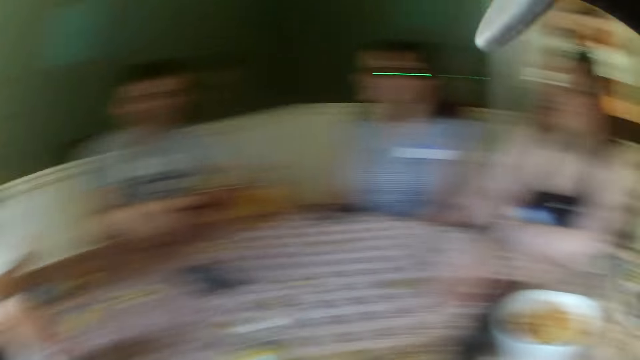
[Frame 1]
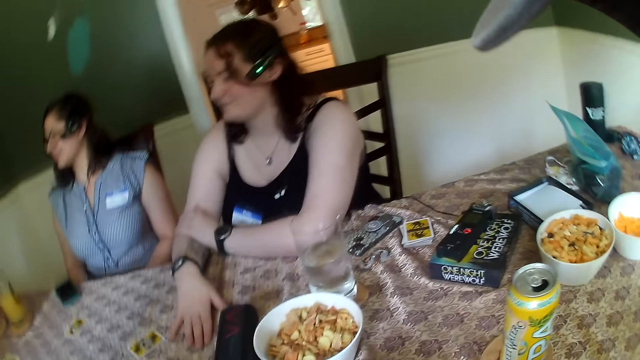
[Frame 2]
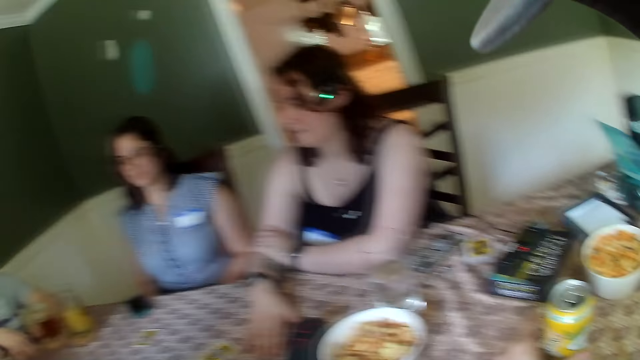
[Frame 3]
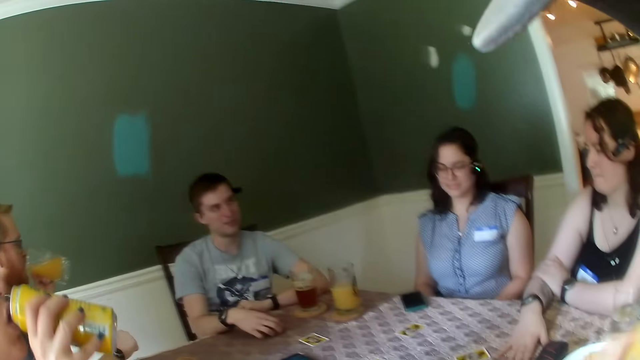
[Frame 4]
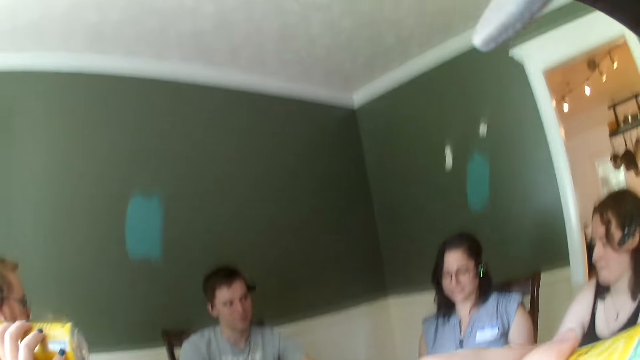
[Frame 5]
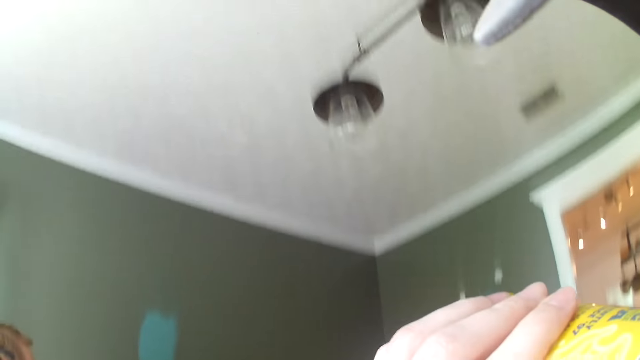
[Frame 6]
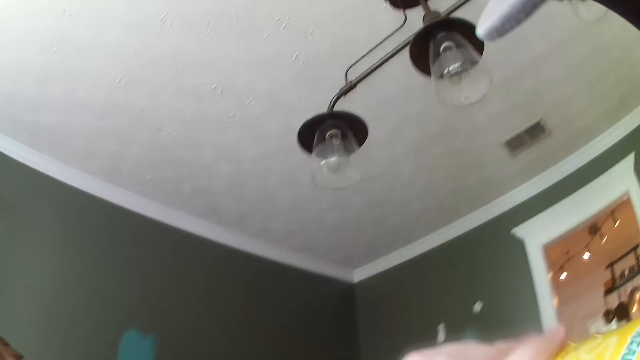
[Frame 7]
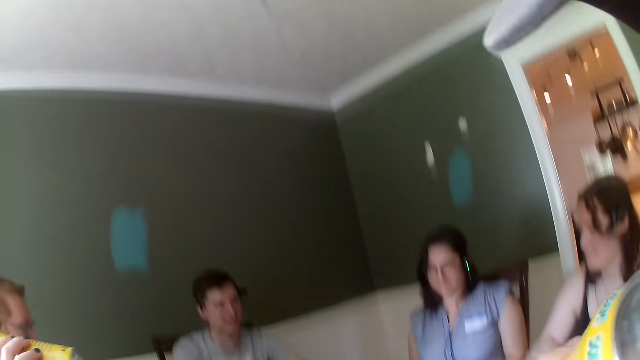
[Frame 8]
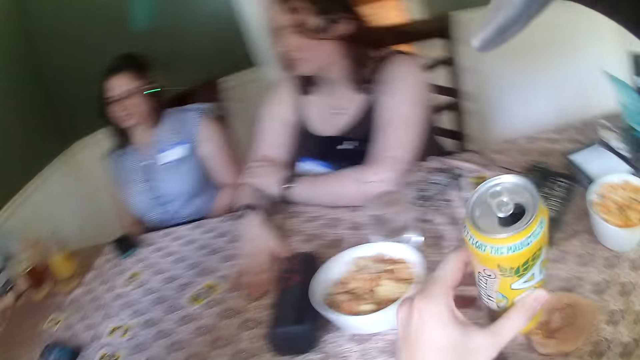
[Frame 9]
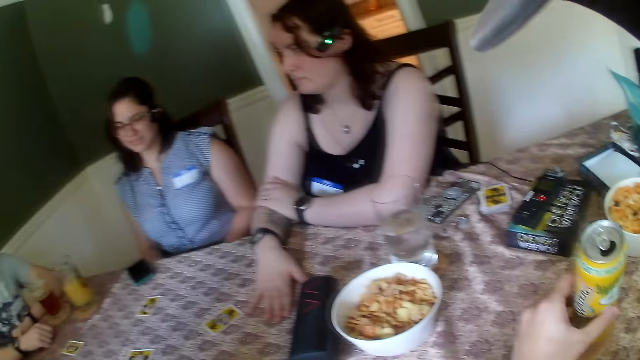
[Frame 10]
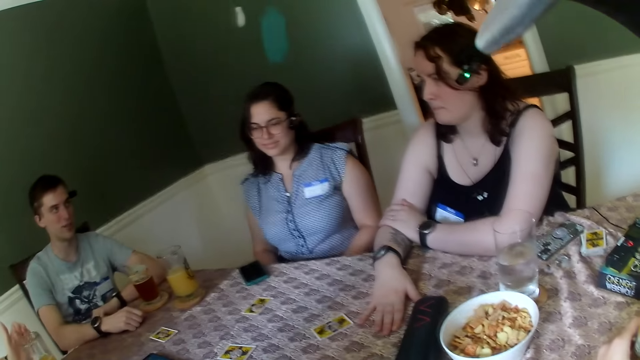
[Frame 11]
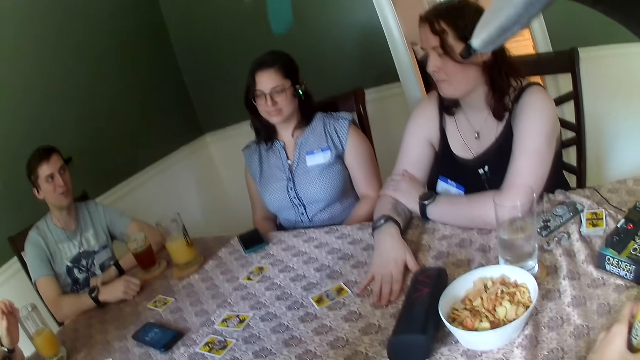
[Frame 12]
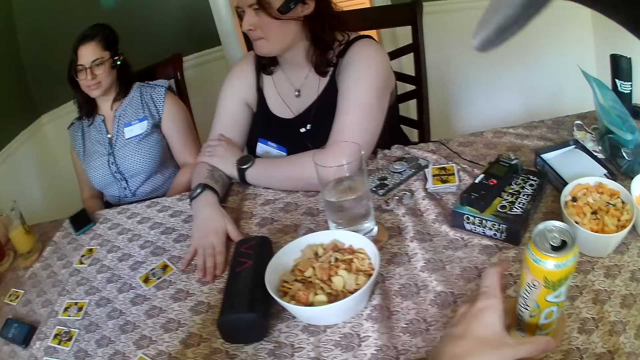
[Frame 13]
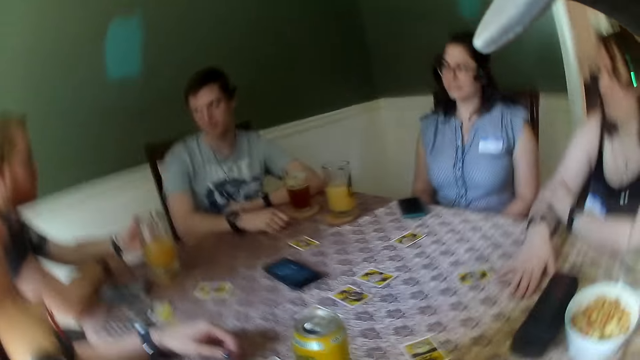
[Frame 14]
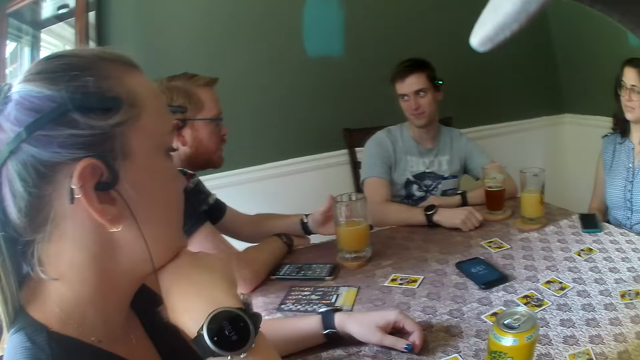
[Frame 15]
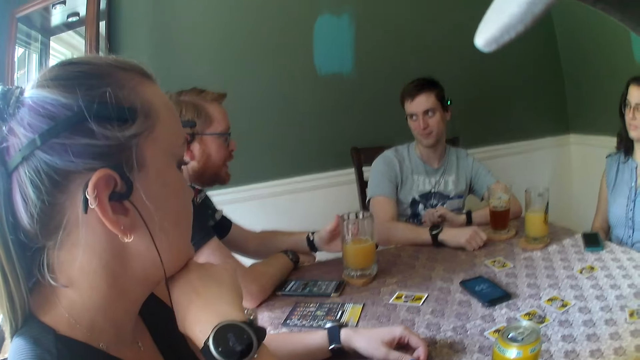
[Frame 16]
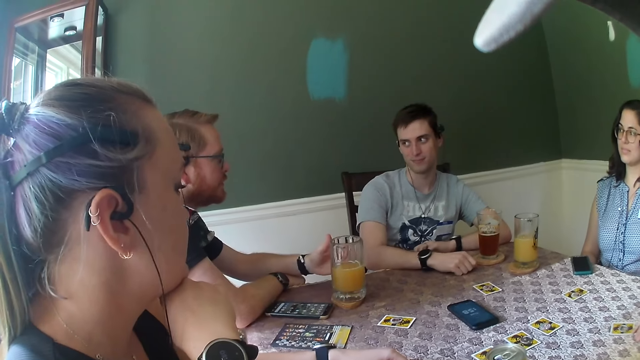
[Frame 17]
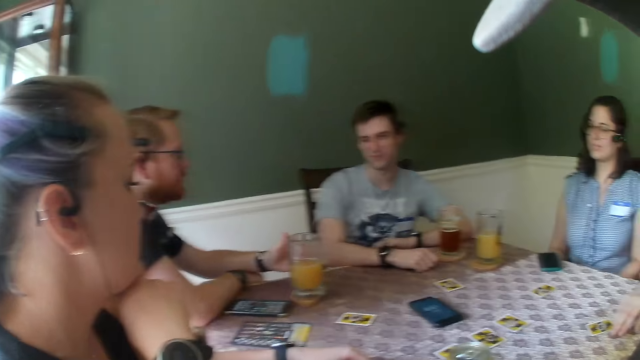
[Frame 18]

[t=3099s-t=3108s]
The camera wearer turns around the room. He picks up a can of juice from the table with his left hand. He drinks the can of juice with his left hand. A woman picks up a can. The camera wearer places the can of juice on the table with his left hand.

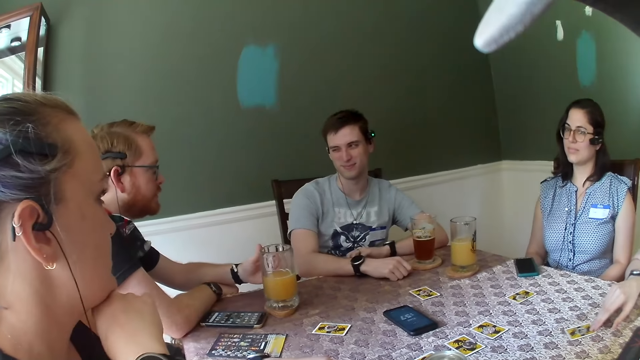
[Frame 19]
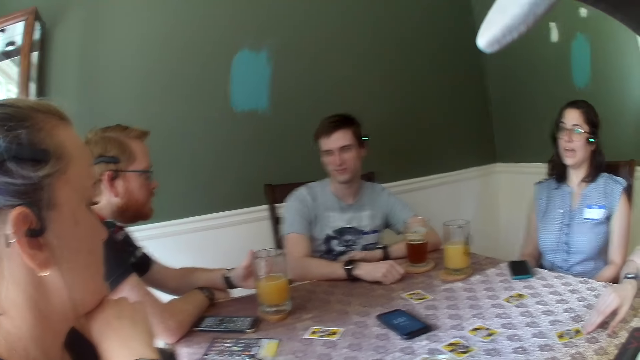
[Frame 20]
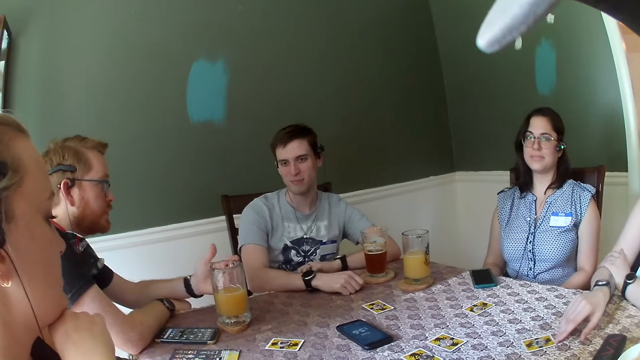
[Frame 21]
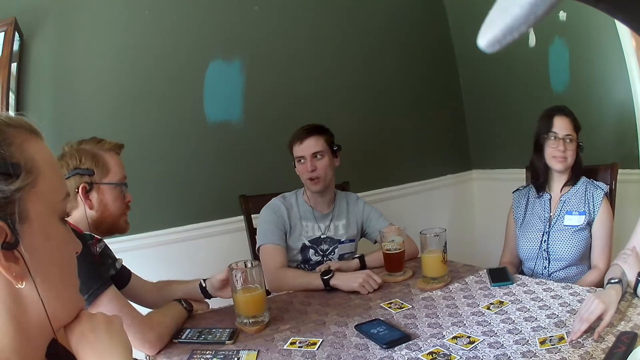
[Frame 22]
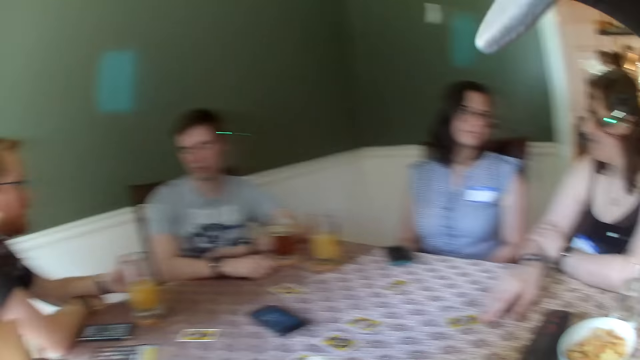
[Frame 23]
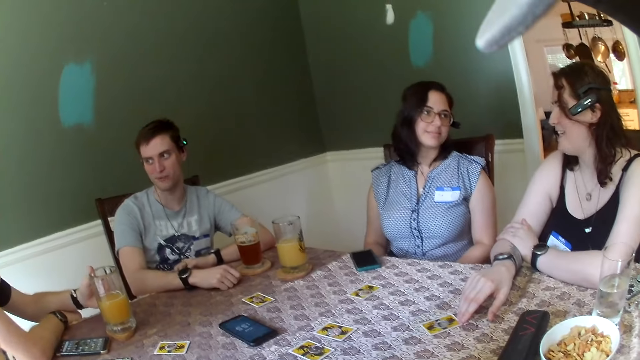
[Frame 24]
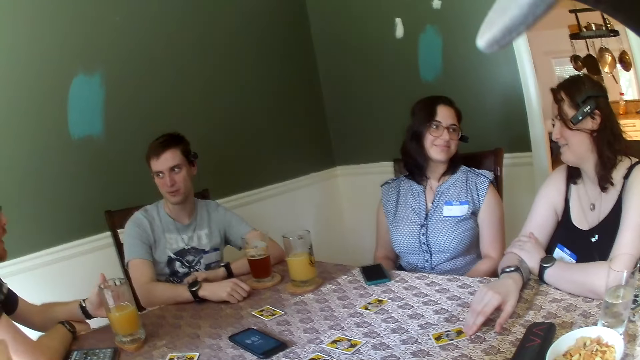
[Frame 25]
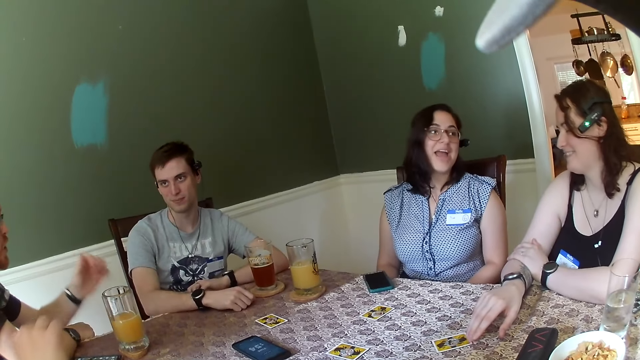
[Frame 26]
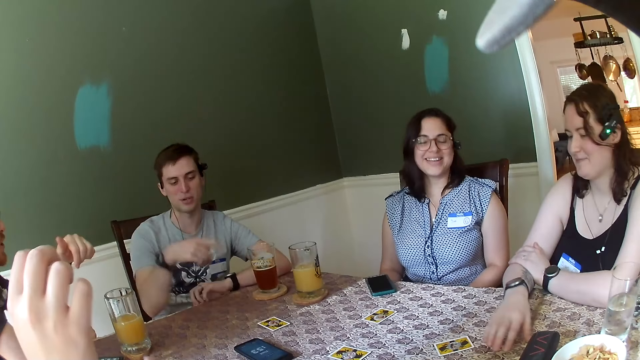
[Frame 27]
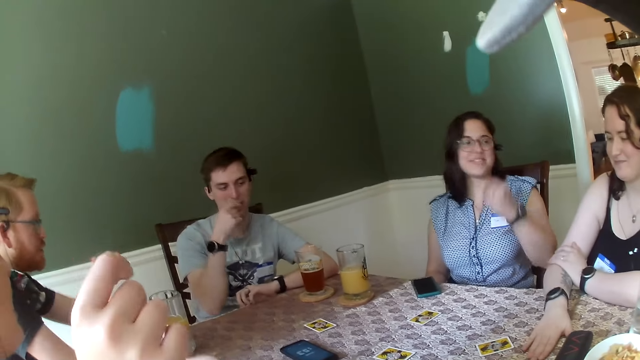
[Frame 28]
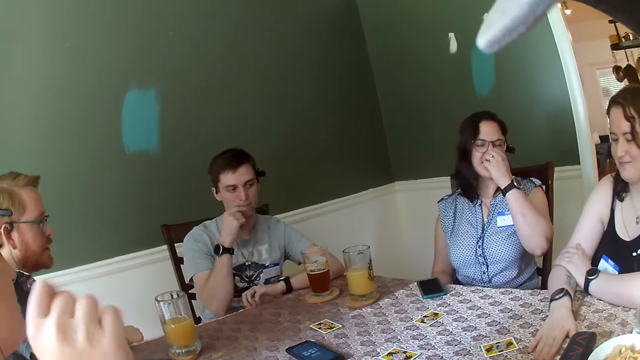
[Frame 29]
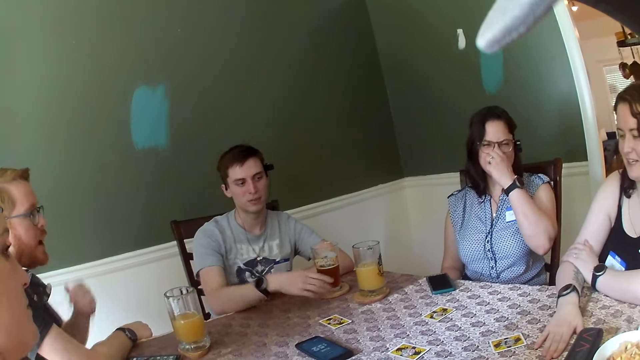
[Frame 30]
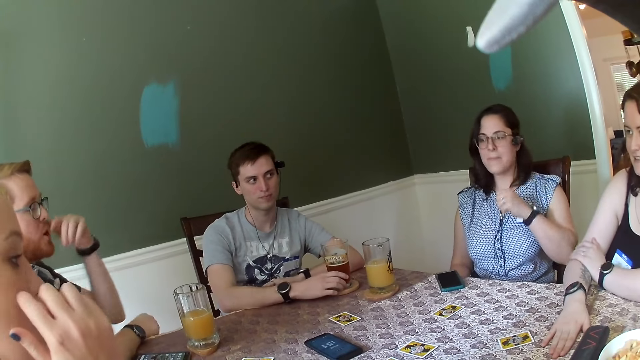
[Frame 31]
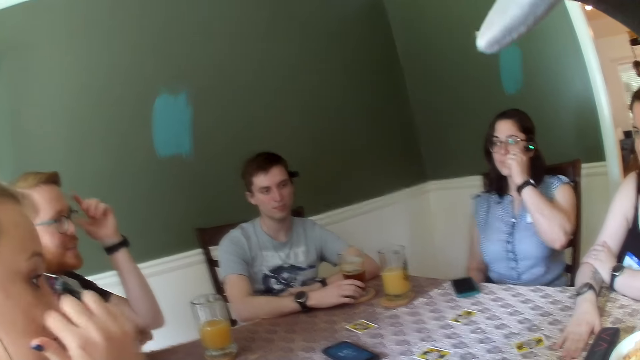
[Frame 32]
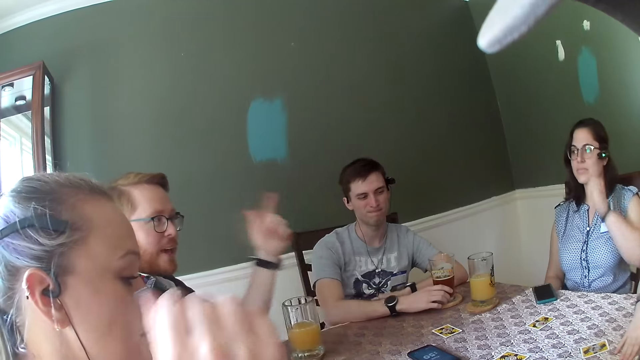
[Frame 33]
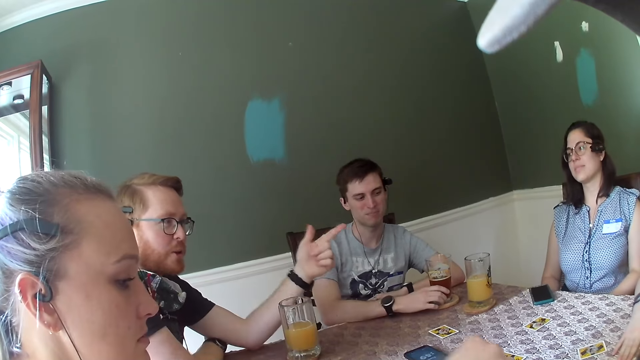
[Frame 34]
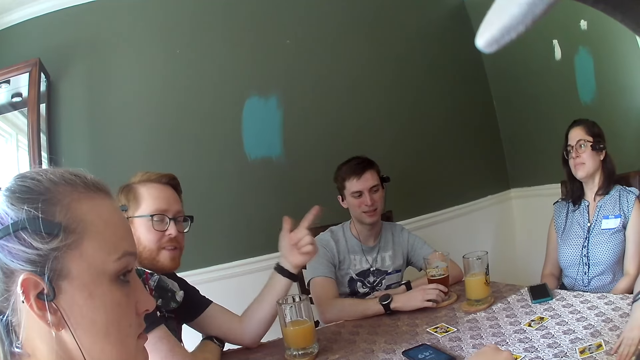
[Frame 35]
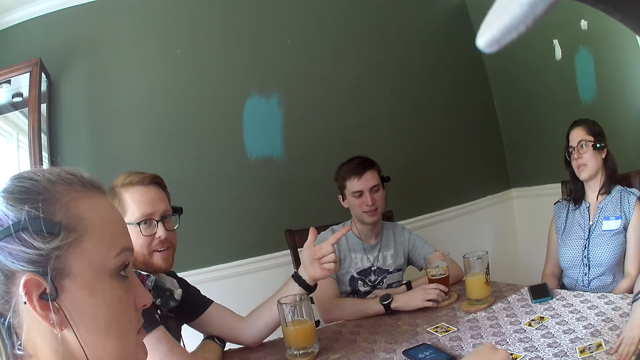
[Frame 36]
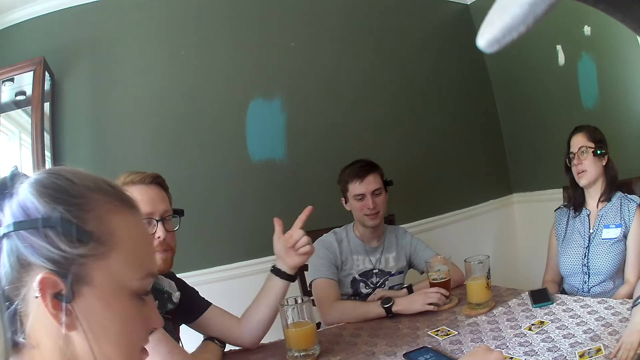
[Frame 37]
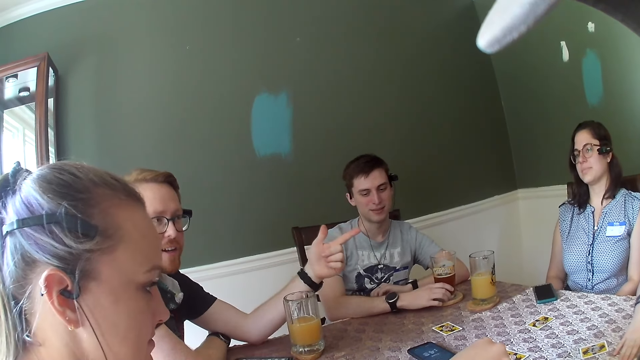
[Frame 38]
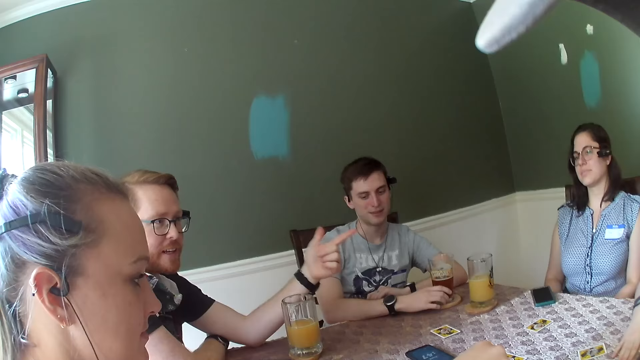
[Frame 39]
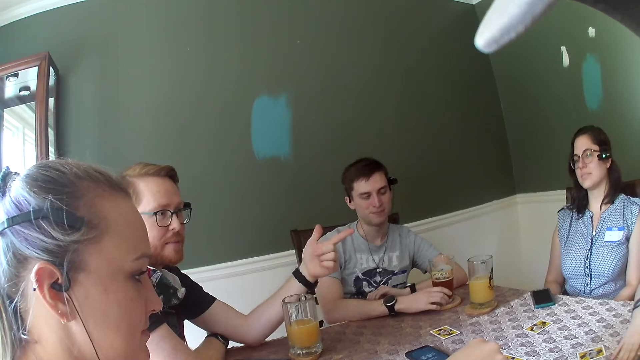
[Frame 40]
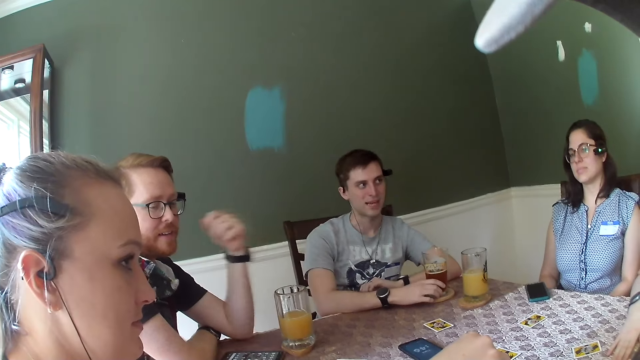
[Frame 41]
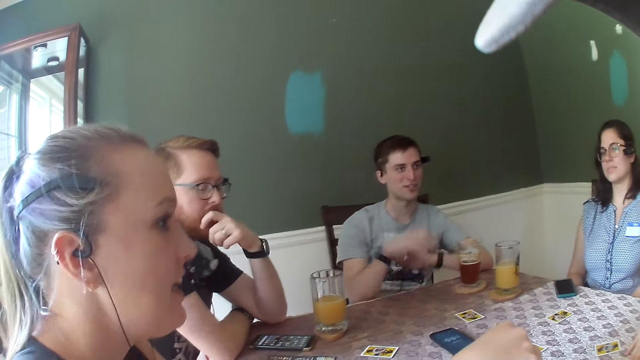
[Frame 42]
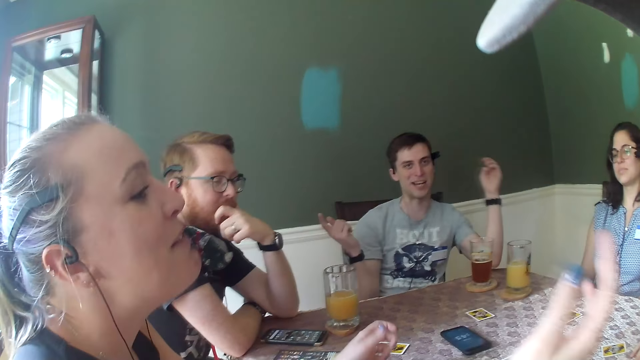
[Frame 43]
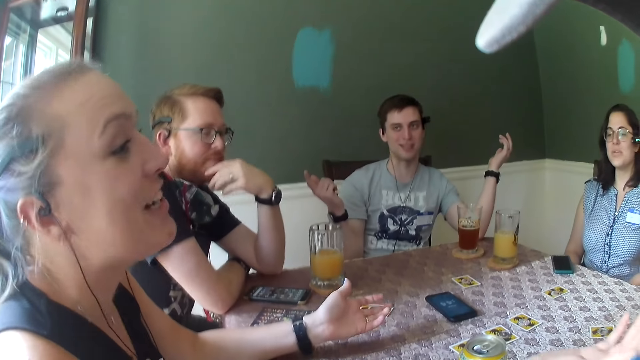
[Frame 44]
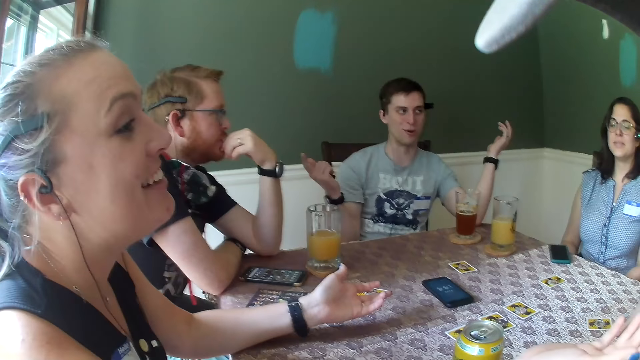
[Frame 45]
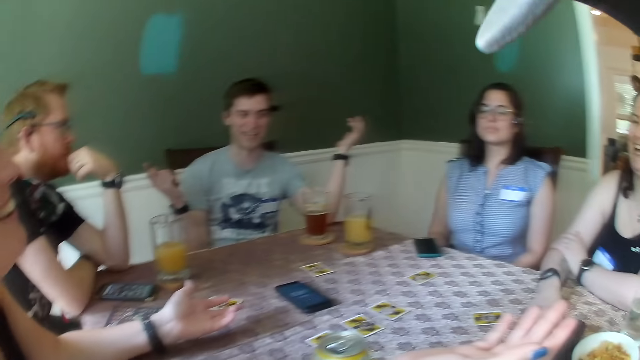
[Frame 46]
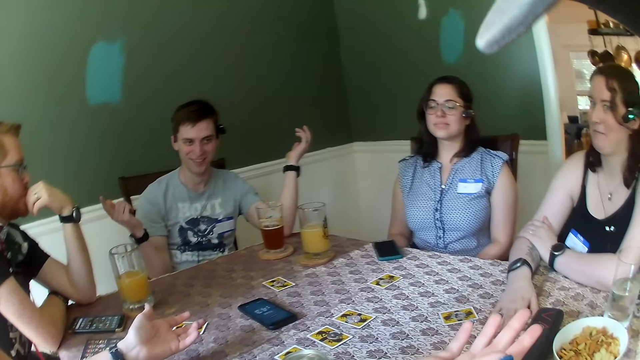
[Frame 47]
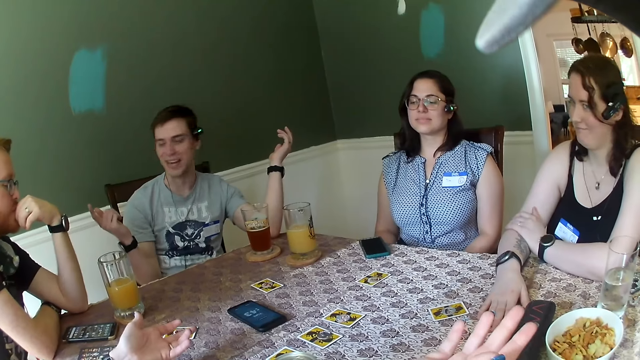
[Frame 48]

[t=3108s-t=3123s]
The man gesticulates with his left hand. The woman touches her nose with her left hand. Another man makes a gesture. Another woman touches her face with her right hand. The first woman touches her nose with her left hand. The first man makes a gesture. The first man touches his face with his left hand. The other woman gesticulates with both hands. The other man makes a gesture.
